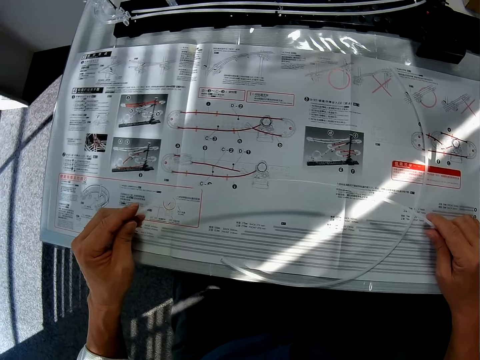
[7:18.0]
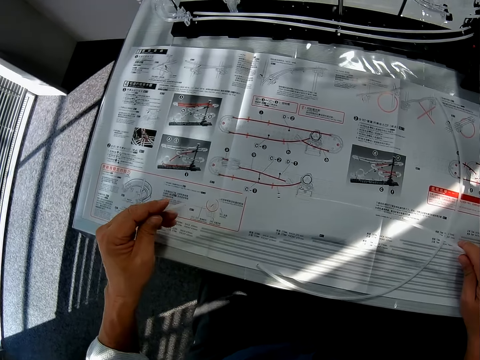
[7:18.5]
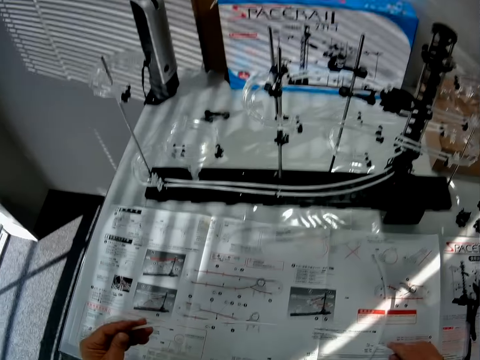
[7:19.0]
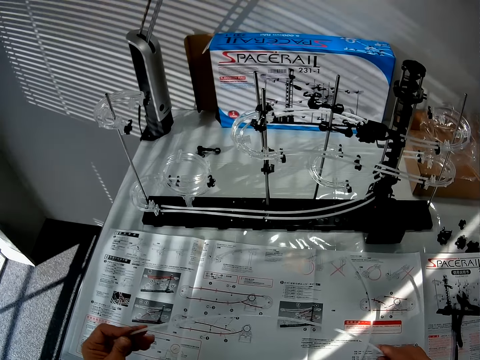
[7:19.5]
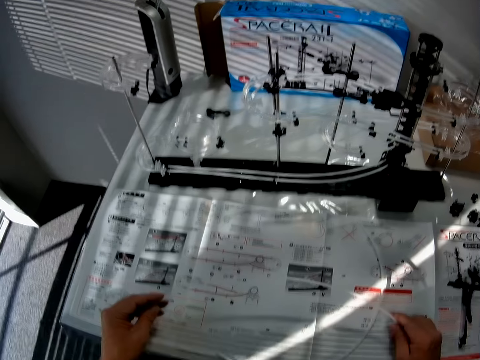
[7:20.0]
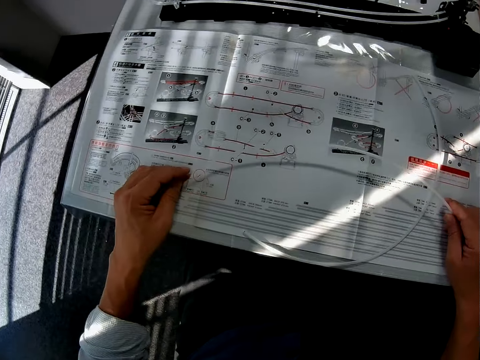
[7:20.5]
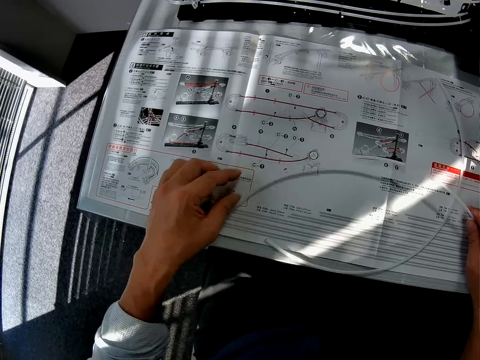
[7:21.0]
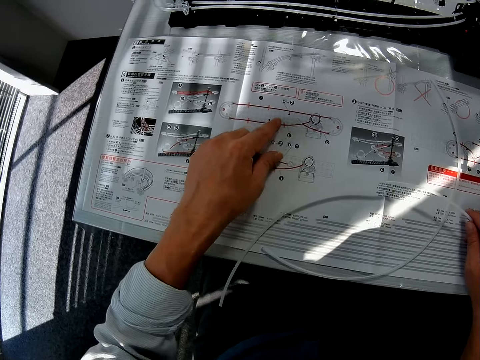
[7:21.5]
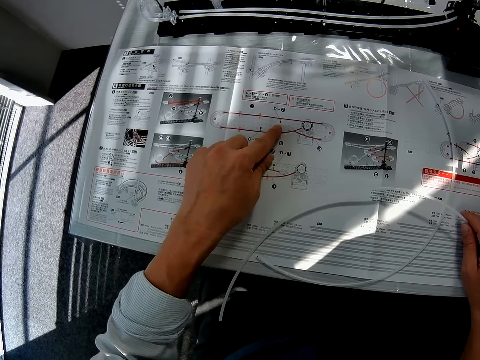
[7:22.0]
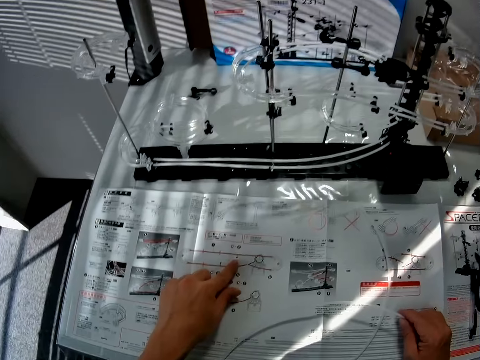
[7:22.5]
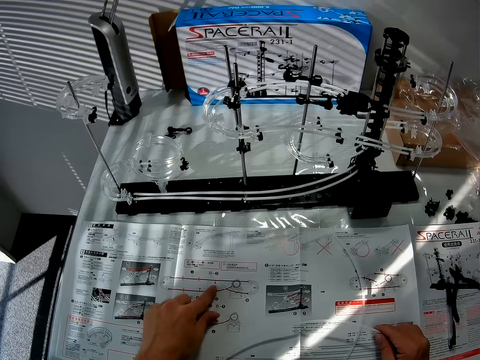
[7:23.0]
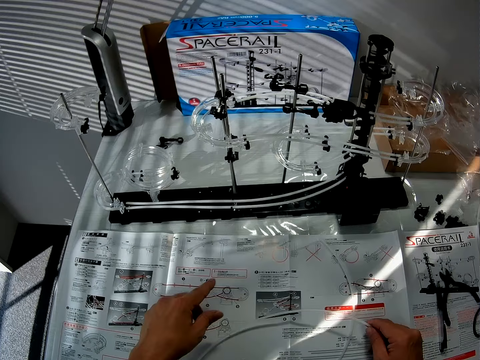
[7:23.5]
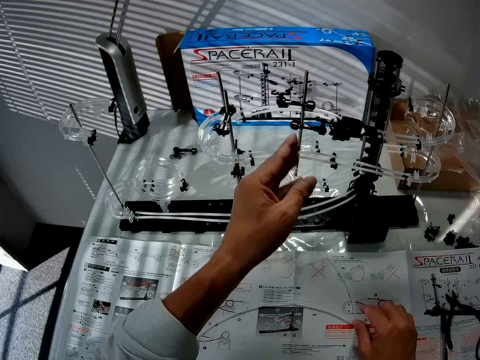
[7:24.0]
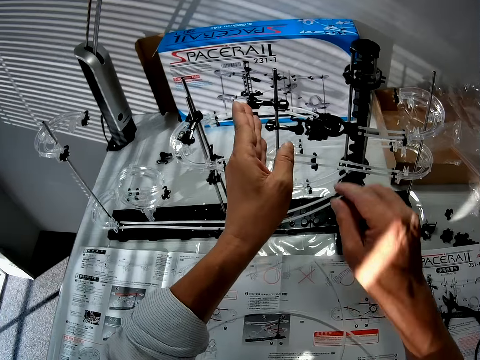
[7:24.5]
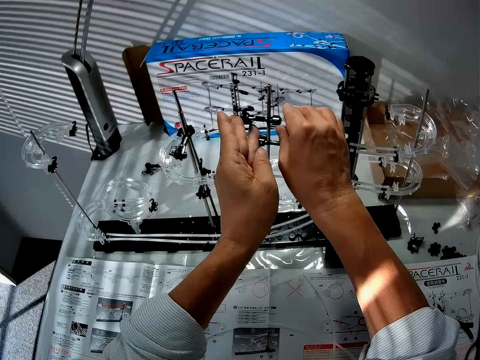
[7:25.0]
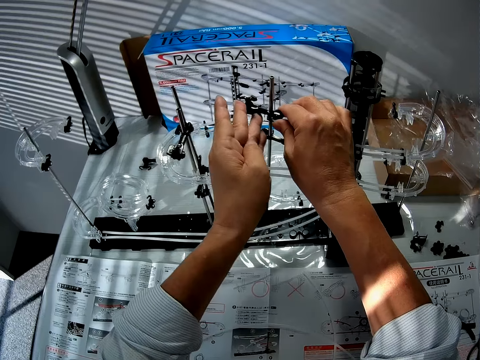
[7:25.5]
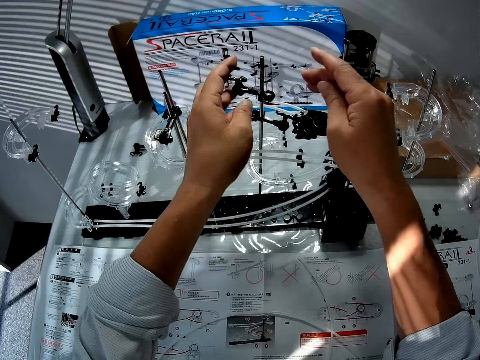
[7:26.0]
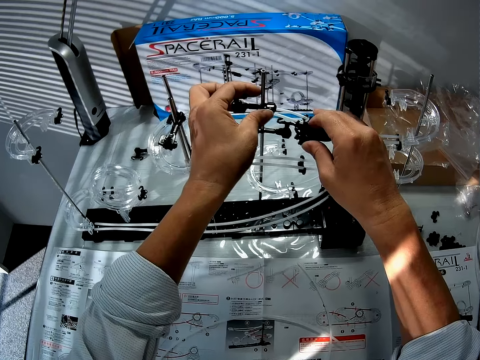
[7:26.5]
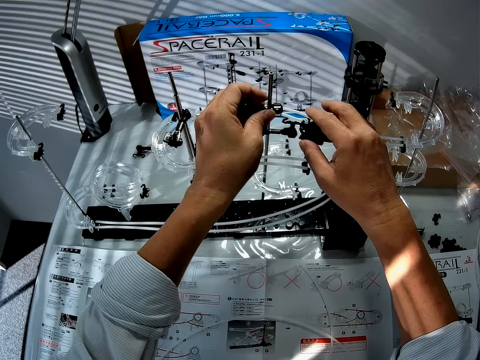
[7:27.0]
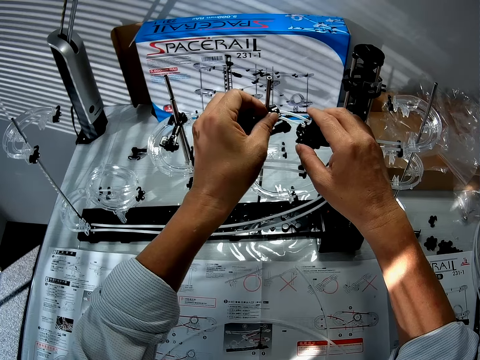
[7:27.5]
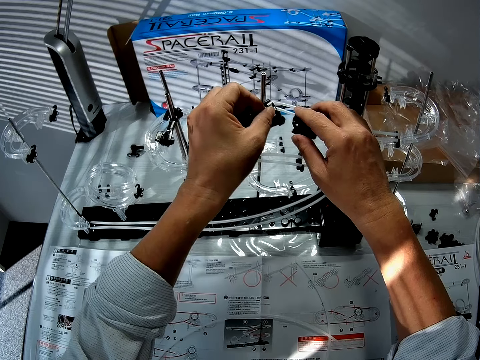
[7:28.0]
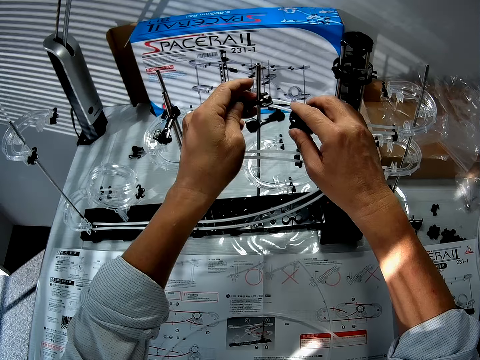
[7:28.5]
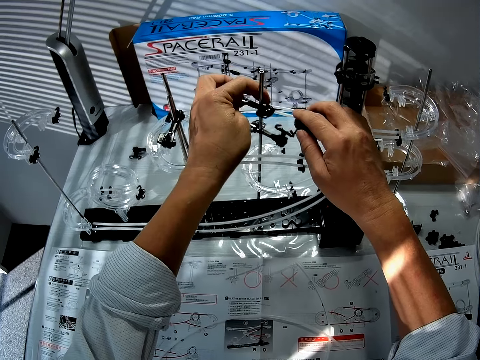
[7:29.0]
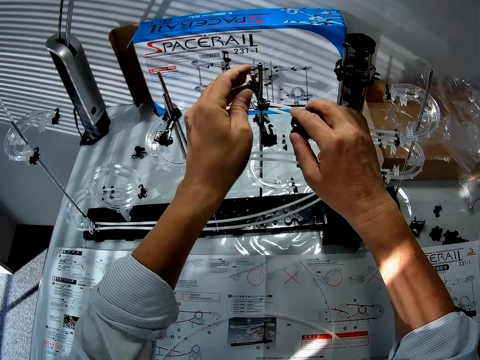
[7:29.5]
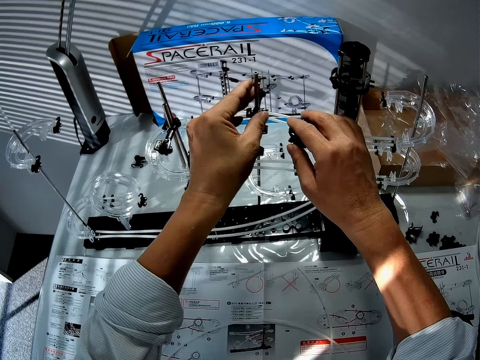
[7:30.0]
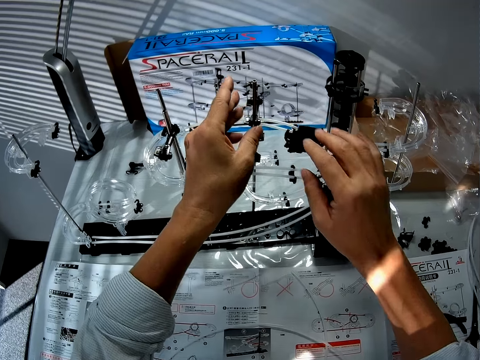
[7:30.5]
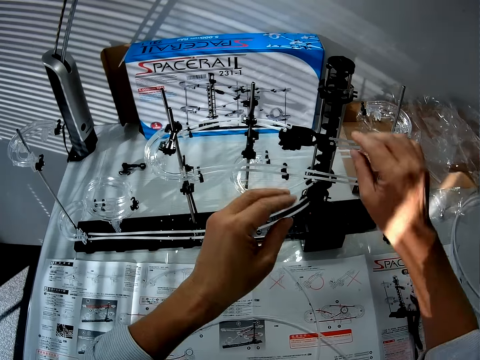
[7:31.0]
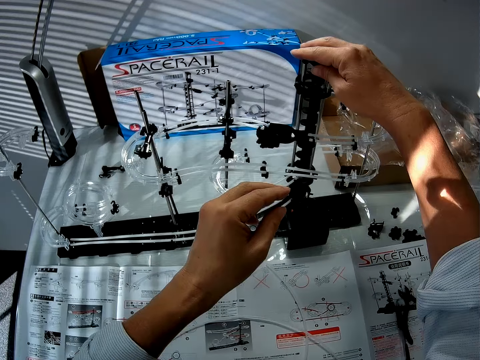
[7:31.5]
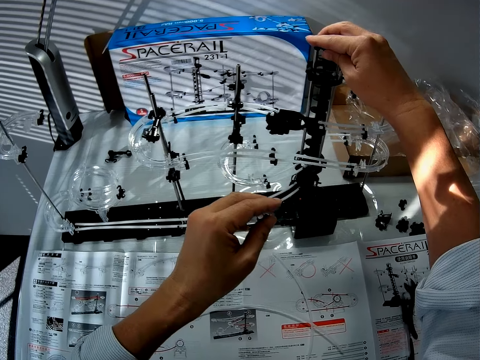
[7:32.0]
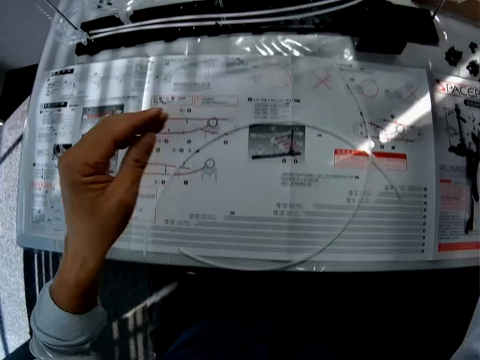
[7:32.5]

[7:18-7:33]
The camera wearer stretches the roller coaster. They touch the instruction paper. They read the manual. They construct the space rail. They touch the space rail.

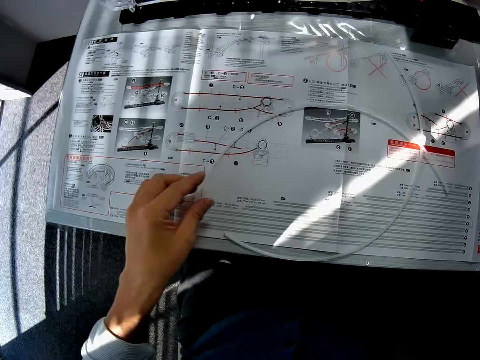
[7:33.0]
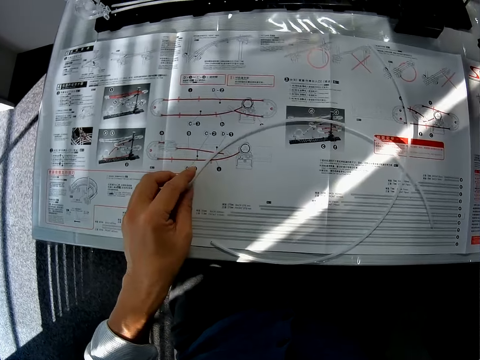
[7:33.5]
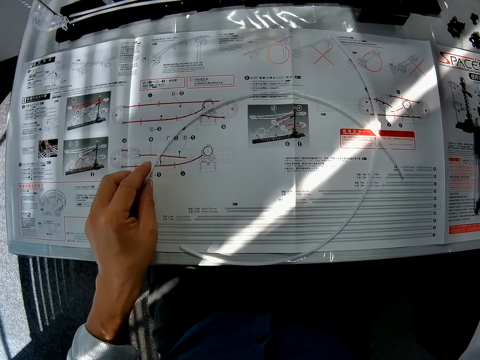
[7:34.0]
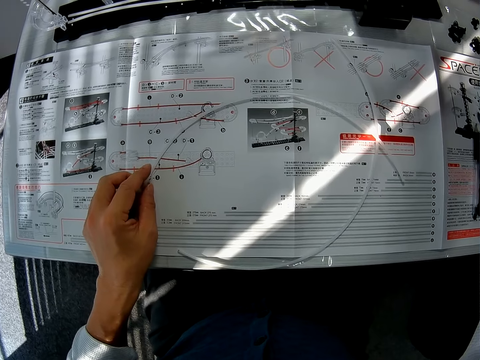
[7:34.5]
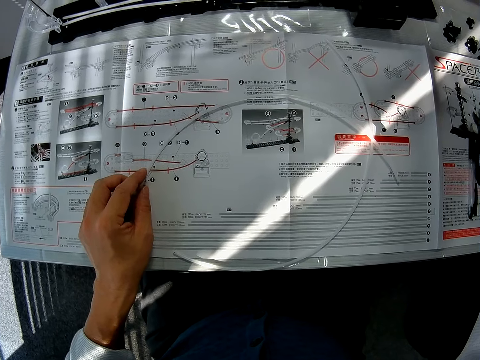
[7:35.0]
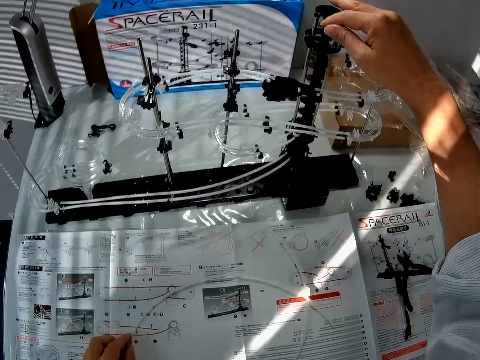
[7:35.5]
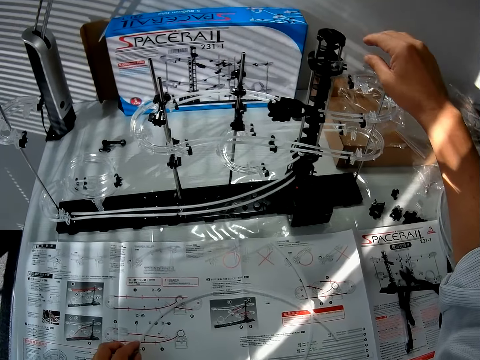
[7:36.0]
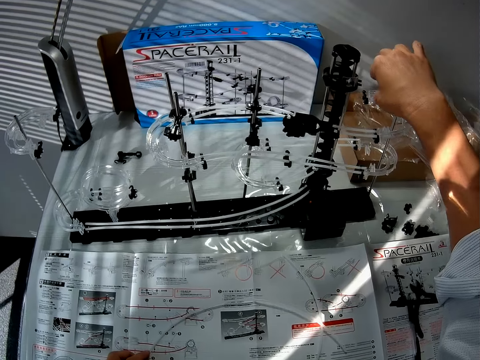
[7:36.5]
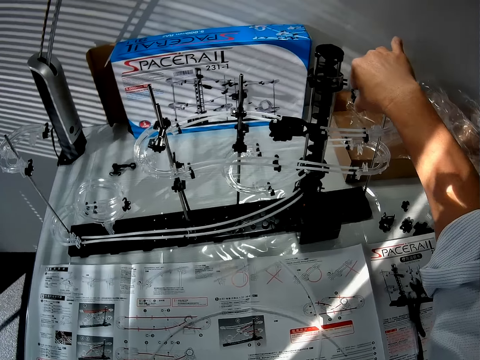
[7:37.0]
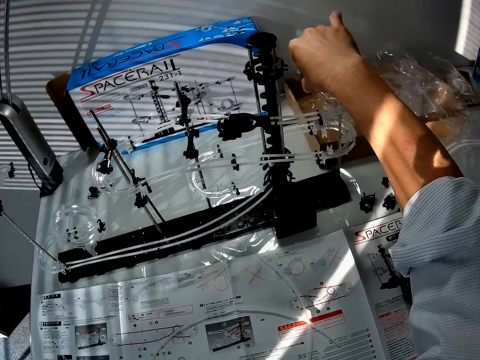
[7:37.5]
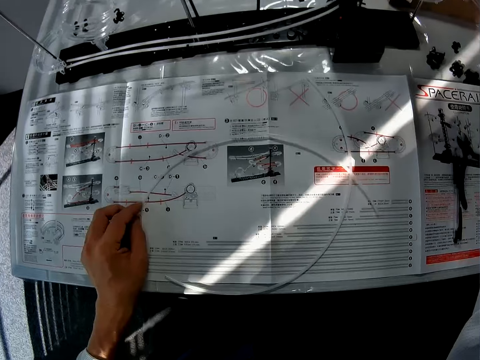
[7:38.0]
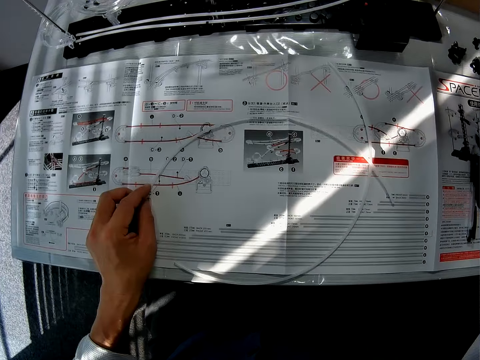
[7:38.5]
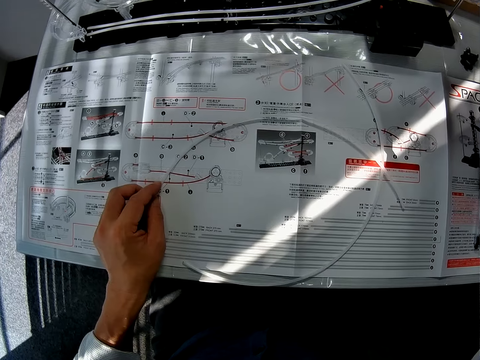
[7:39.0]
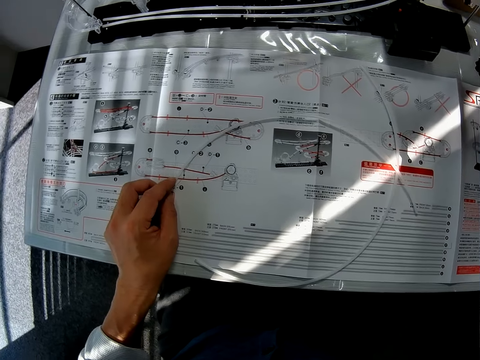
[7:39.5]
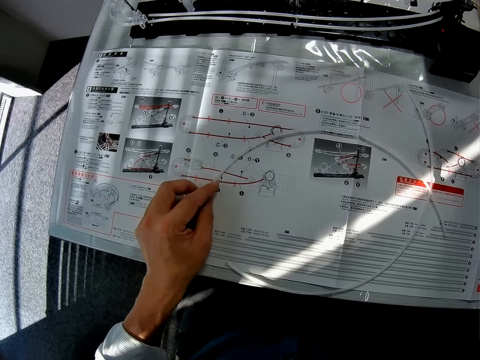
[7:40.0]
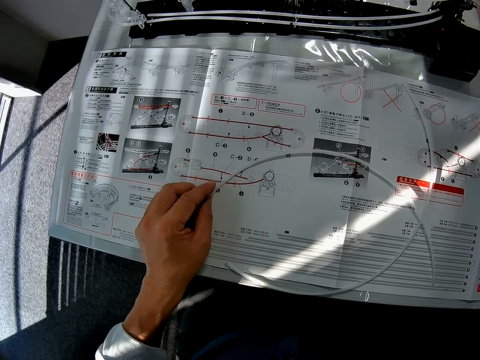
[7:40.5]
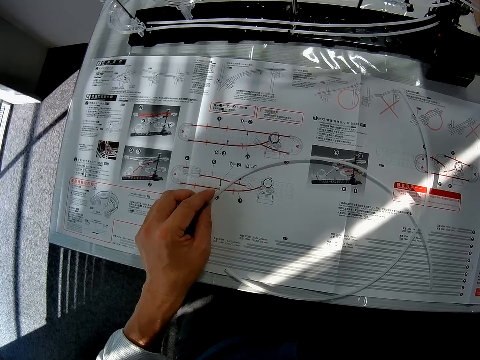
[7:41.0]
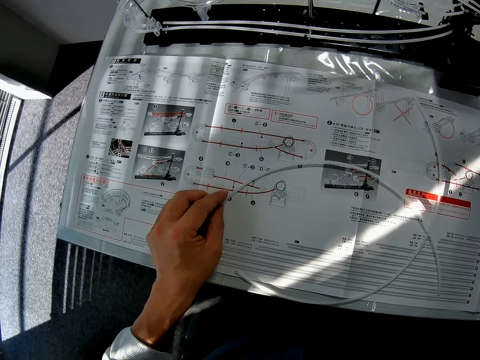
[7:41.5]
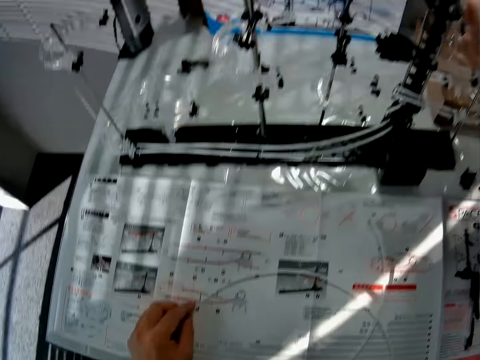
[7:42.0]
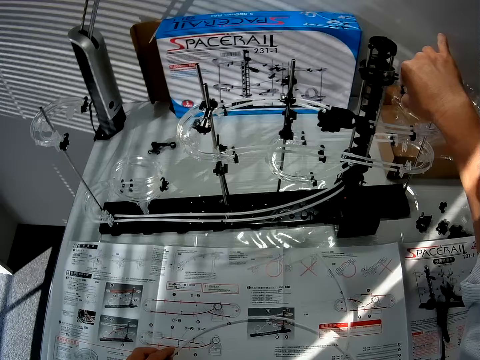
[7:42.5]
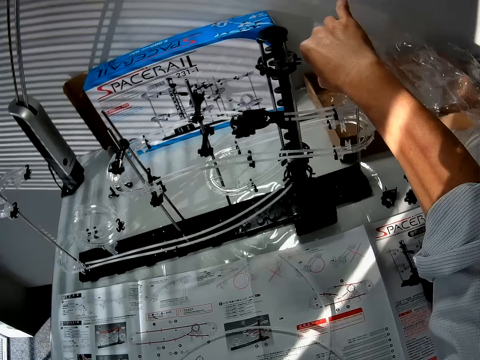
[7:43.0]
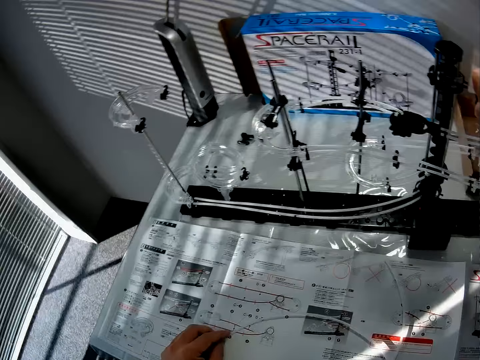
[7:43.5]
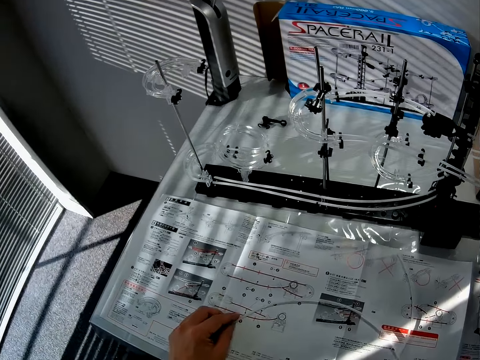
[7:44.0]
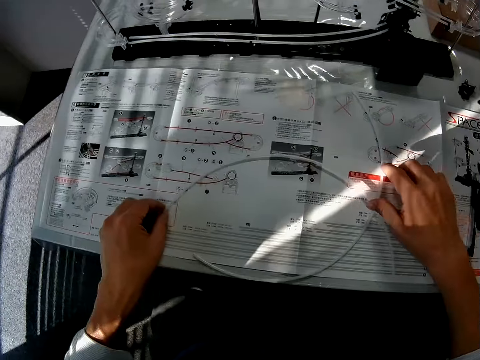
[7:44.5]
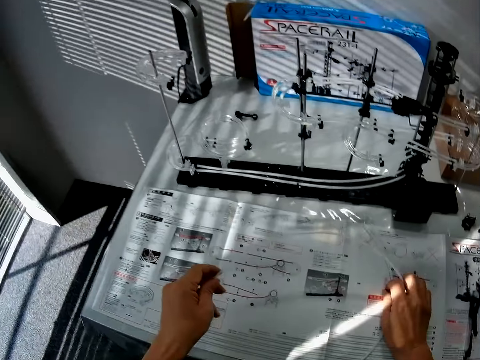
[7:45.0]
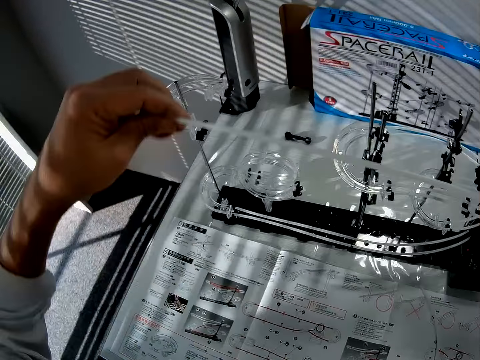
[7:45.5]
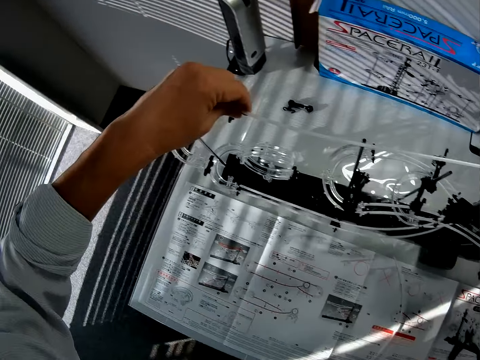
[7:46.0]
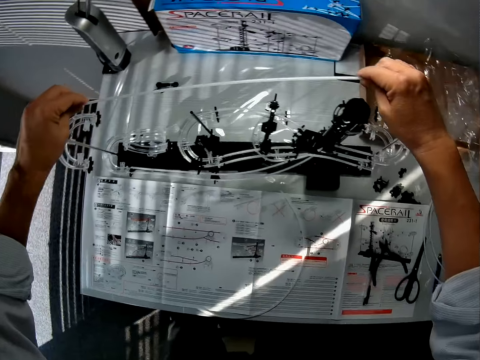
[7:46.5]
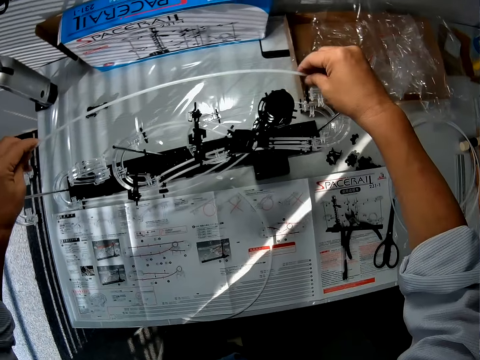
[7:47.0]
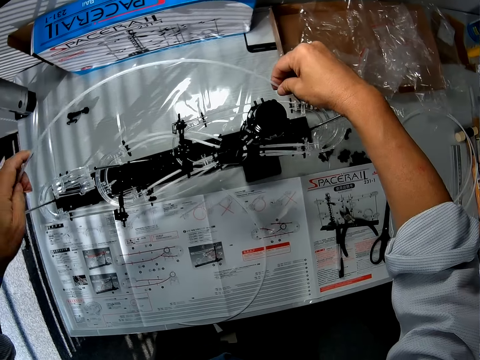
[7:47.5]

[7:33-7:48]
The camera wearer reads the manual. They pick up the roller coaster.
